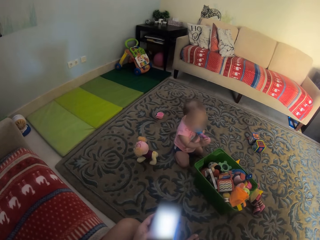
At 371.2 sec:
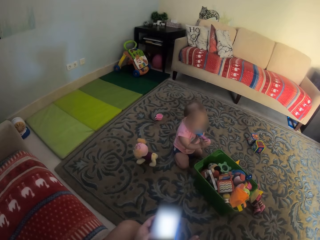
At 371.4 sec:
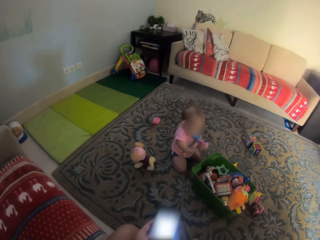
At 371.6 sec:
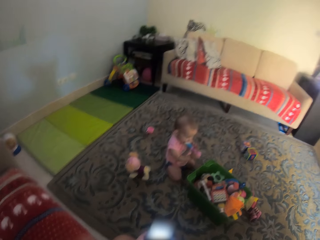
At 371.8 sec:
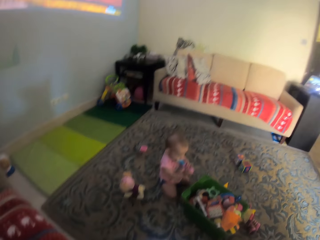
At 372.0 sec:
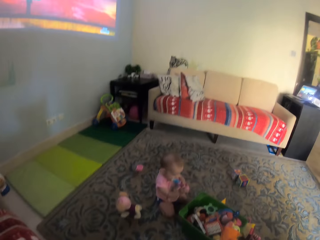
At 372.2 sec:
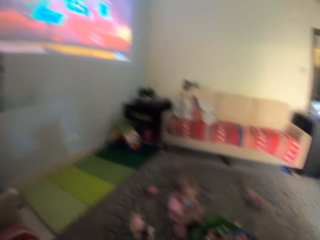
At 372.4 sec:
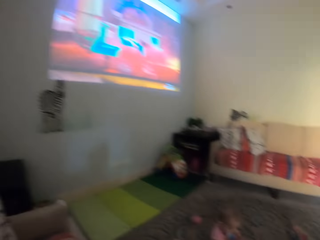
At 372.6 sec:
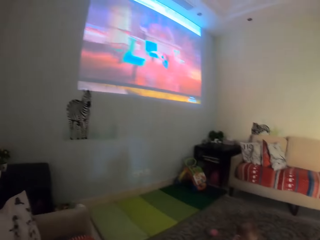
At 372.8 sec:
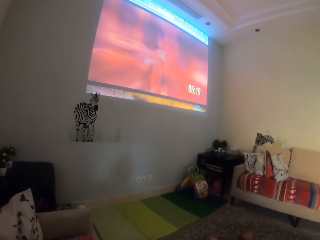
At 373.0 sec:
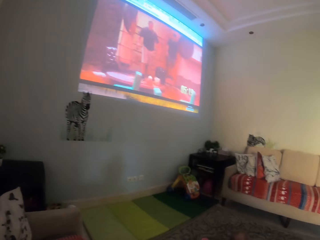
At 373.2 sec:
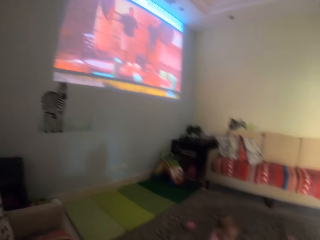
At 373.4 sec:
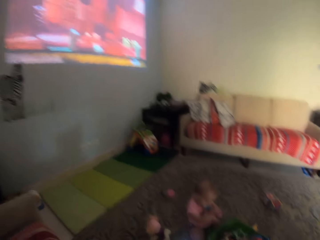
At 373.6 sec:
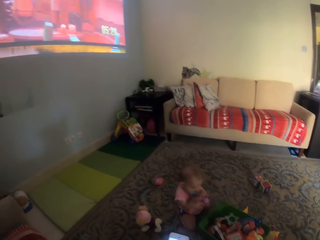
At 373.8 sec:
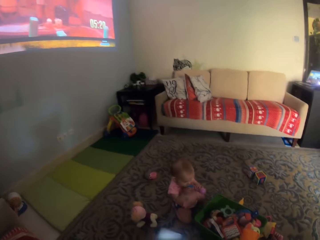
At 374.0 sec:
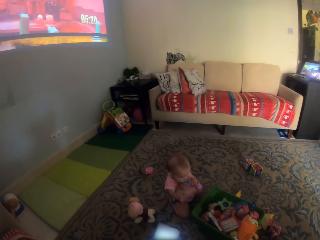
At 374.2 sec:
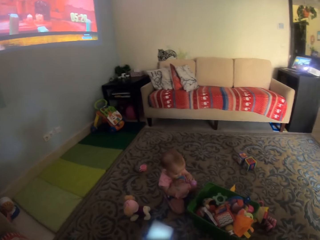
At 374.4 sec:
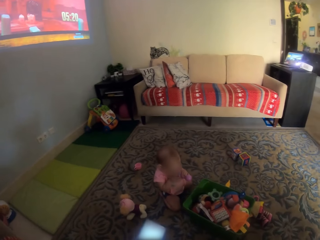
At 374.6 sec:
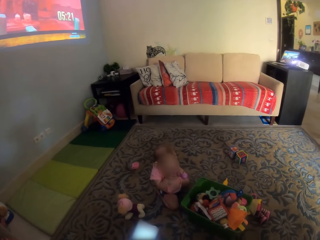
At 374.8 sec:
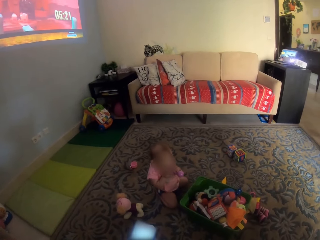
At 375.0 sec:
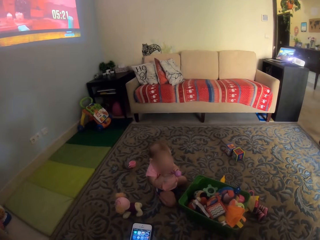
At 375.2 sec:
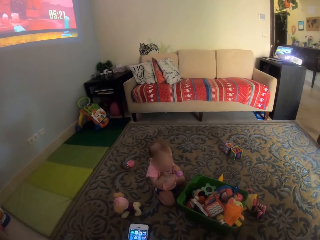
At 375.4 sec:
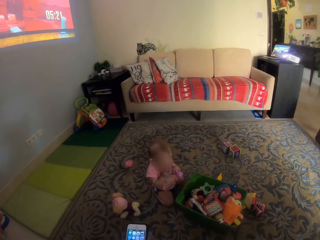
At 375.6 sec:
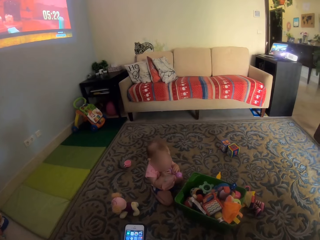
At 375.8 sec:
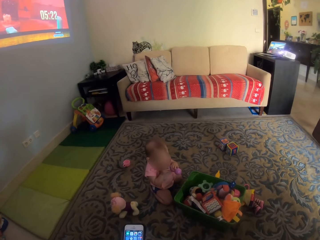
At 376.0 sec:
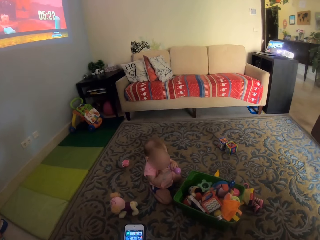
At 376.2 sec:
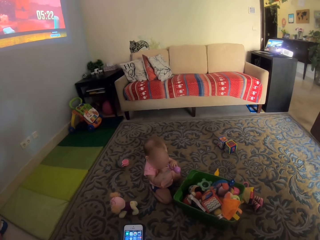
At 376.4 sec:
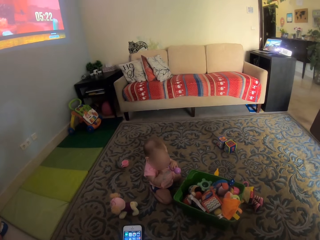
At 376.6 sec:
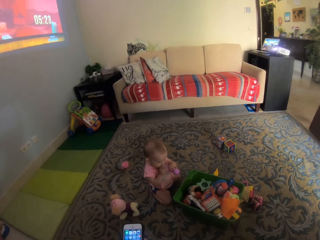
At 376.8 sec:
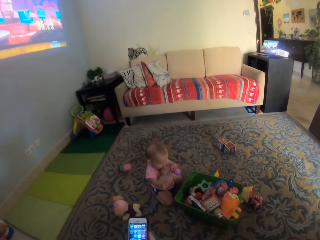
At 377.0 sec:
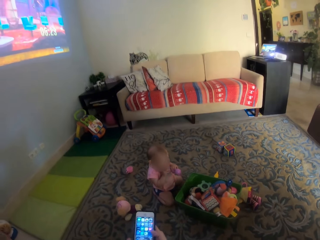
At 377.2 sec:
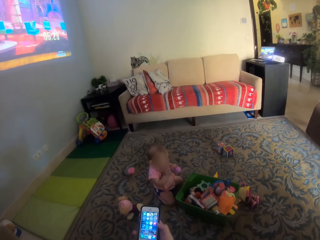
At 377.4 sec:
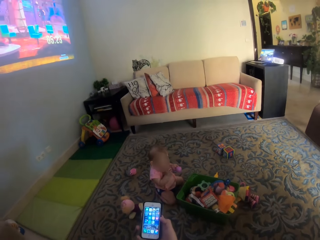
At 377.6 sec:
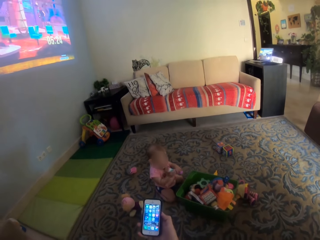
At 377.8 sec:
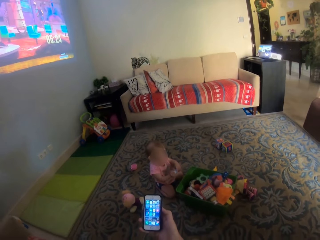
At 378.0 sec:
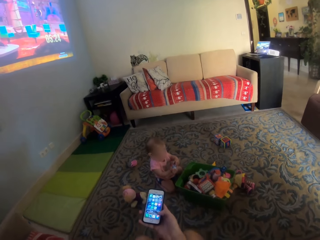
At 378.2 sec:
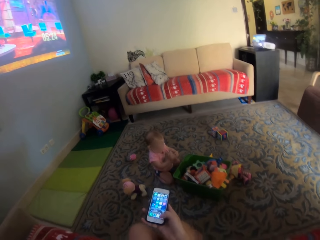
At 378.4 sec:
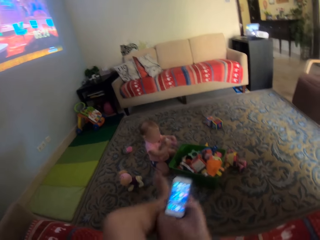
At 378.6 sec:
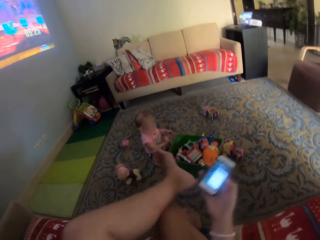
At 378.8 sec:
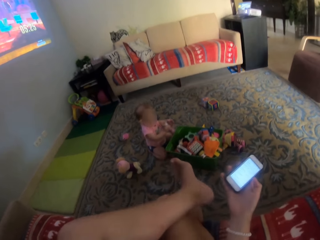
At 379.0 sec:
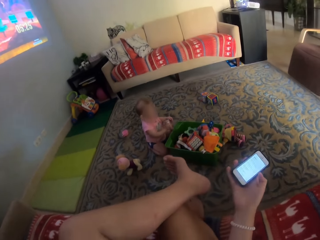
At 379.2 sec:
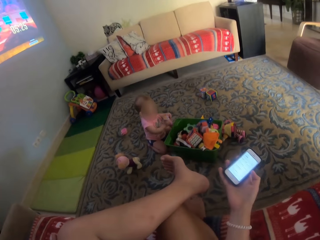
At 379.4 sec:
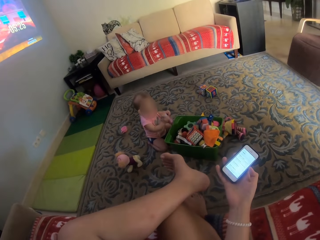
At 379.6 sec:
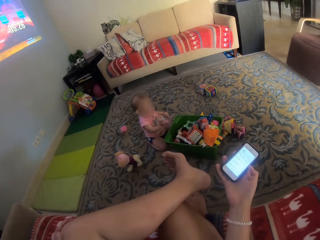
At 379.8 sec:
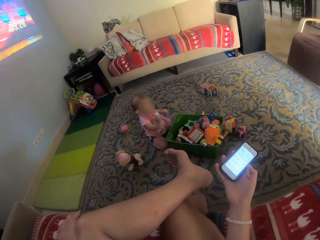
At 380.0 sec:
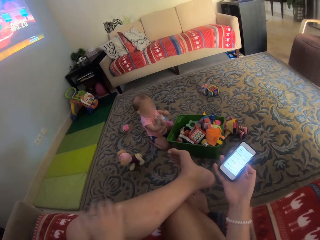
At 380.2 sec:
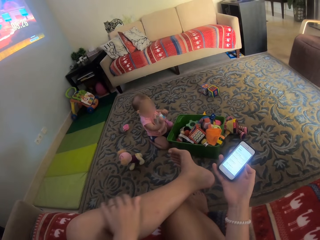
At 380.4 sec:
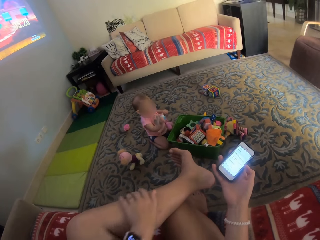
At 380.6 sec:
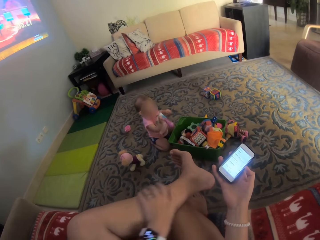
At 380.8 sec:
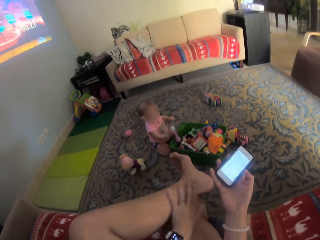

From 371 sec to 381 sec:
The camera wearer operates the phone and looks around. A child puts the toy in the mouth. The camera wearer operates the phone. She moves the leg, adjusts herself, and moves the hand.

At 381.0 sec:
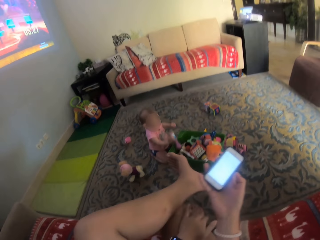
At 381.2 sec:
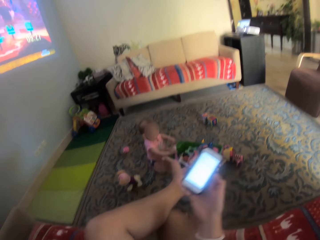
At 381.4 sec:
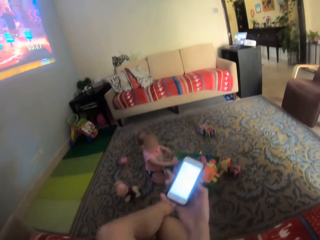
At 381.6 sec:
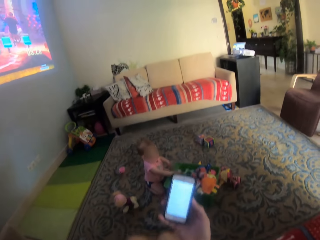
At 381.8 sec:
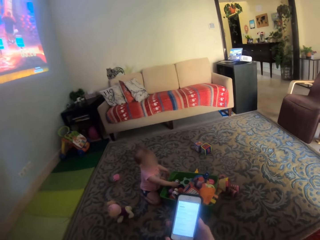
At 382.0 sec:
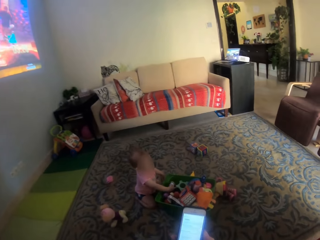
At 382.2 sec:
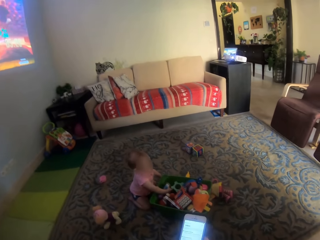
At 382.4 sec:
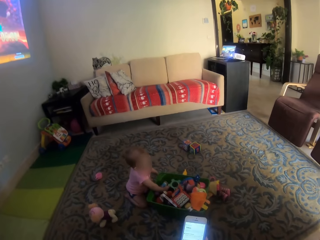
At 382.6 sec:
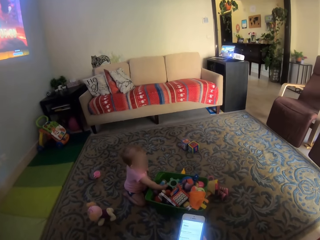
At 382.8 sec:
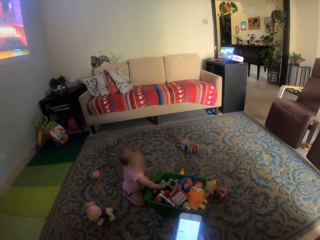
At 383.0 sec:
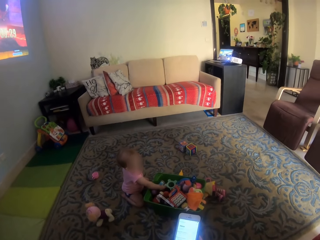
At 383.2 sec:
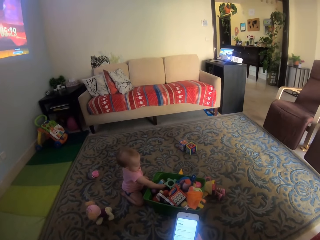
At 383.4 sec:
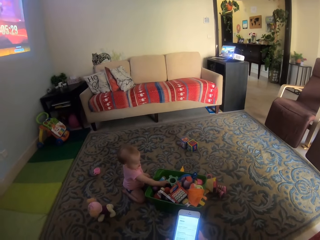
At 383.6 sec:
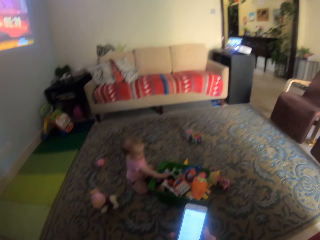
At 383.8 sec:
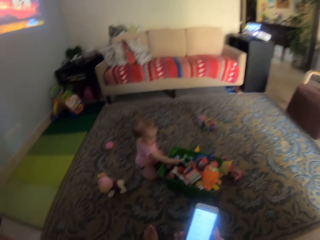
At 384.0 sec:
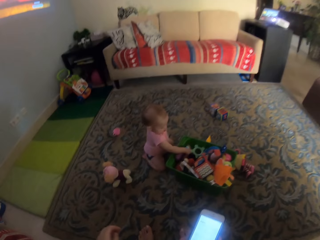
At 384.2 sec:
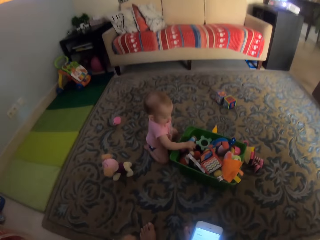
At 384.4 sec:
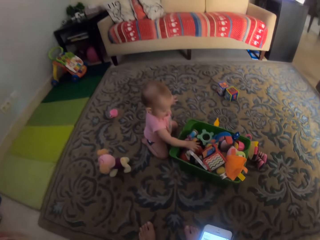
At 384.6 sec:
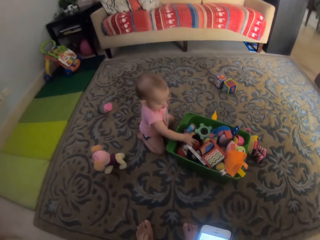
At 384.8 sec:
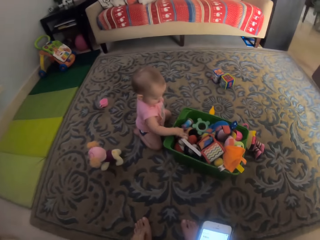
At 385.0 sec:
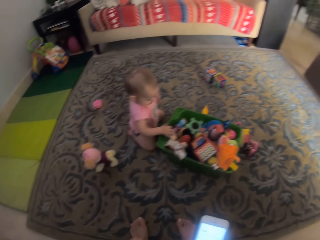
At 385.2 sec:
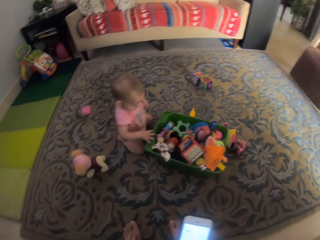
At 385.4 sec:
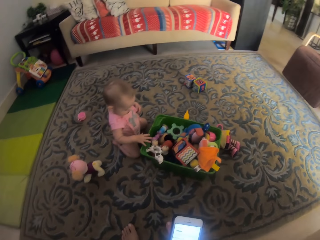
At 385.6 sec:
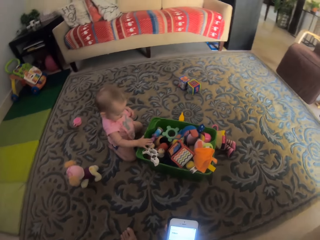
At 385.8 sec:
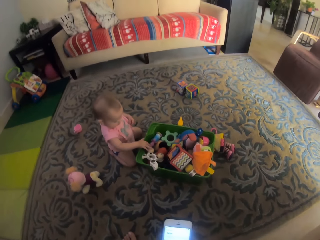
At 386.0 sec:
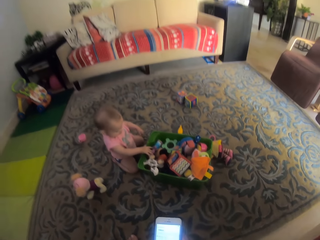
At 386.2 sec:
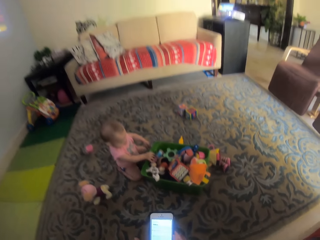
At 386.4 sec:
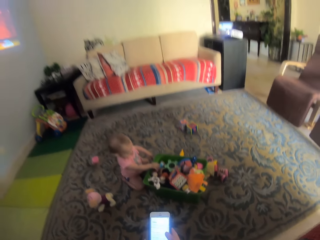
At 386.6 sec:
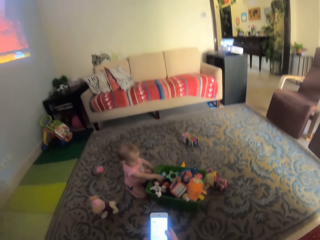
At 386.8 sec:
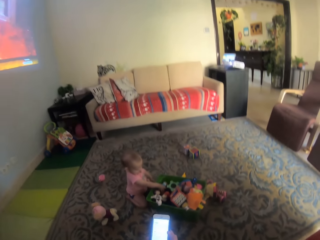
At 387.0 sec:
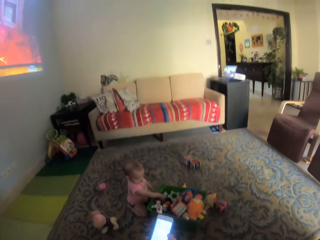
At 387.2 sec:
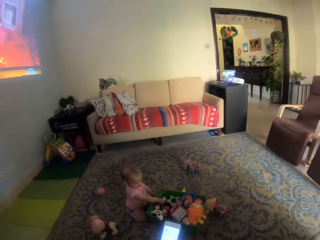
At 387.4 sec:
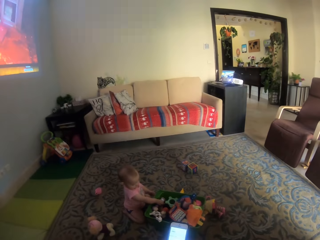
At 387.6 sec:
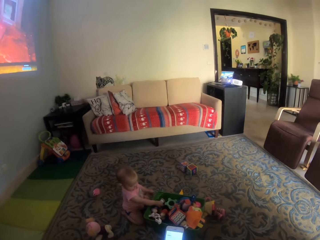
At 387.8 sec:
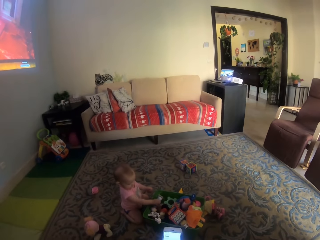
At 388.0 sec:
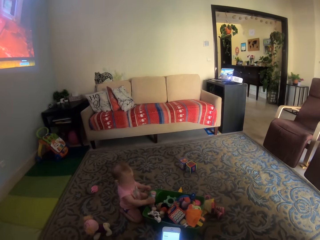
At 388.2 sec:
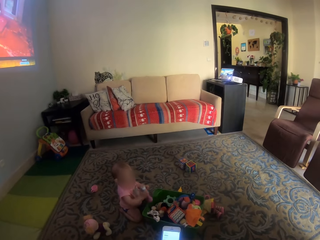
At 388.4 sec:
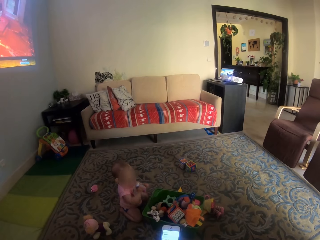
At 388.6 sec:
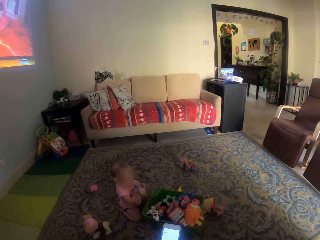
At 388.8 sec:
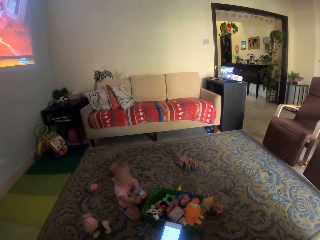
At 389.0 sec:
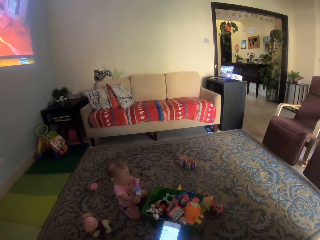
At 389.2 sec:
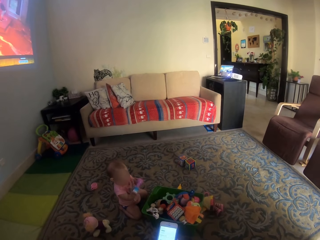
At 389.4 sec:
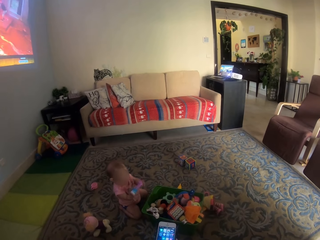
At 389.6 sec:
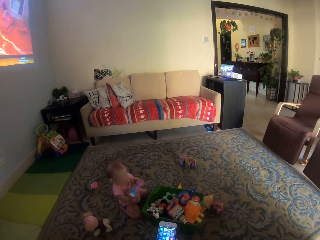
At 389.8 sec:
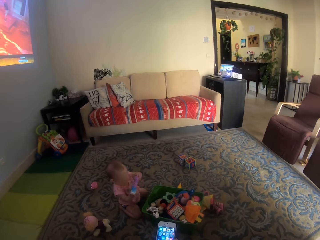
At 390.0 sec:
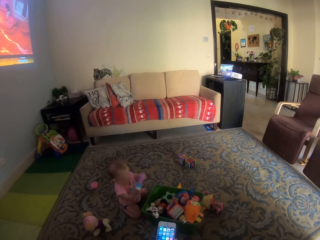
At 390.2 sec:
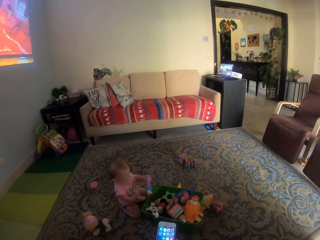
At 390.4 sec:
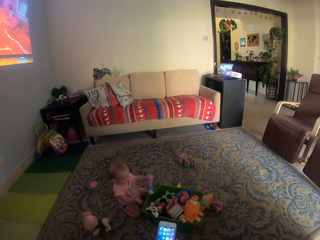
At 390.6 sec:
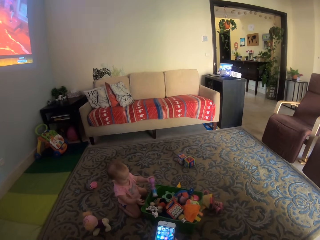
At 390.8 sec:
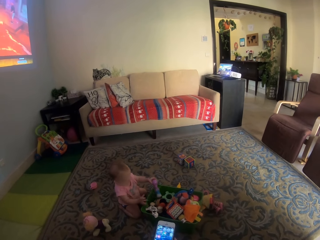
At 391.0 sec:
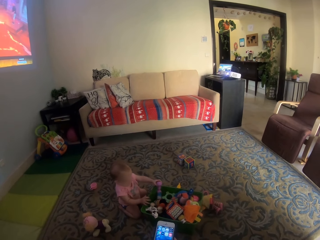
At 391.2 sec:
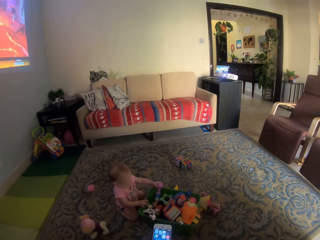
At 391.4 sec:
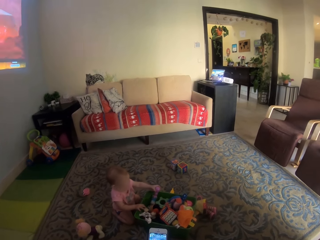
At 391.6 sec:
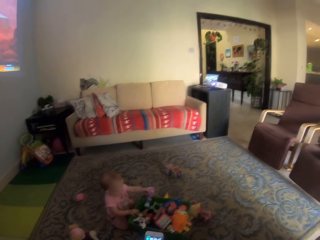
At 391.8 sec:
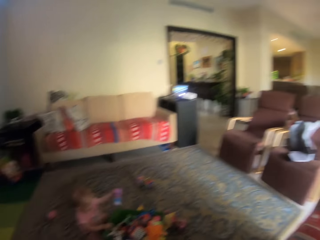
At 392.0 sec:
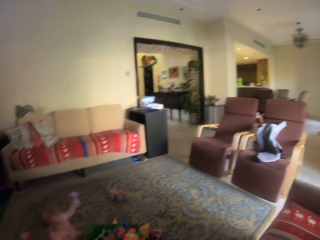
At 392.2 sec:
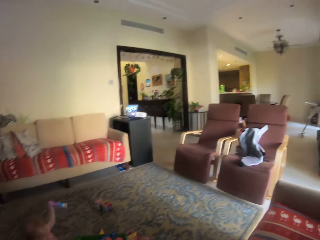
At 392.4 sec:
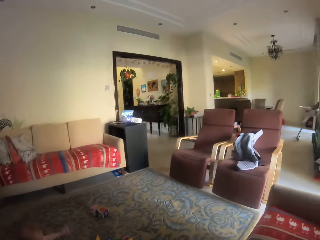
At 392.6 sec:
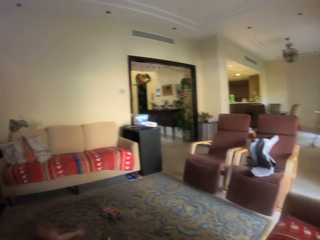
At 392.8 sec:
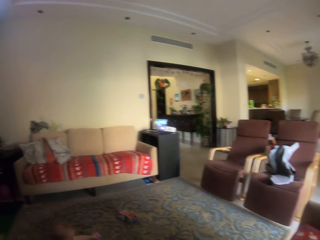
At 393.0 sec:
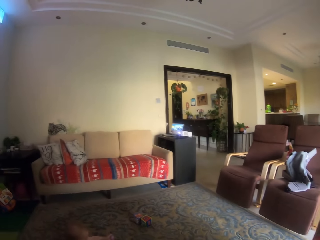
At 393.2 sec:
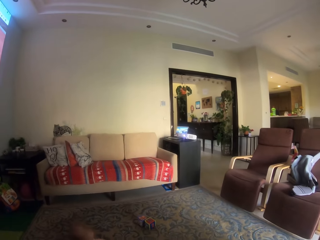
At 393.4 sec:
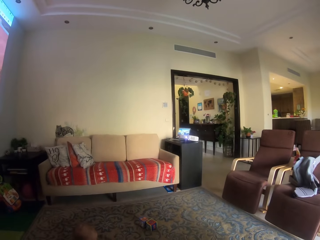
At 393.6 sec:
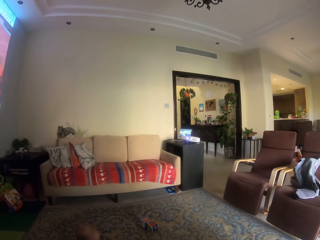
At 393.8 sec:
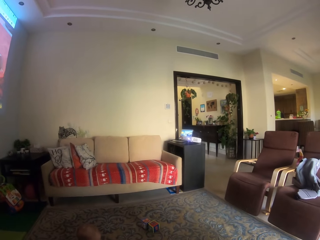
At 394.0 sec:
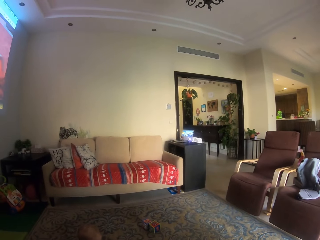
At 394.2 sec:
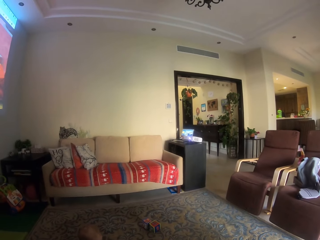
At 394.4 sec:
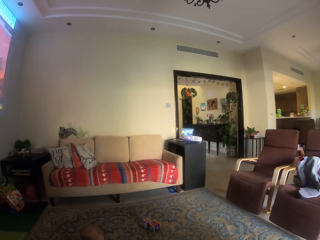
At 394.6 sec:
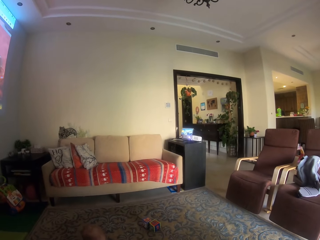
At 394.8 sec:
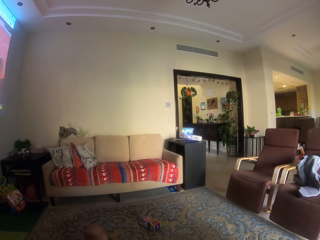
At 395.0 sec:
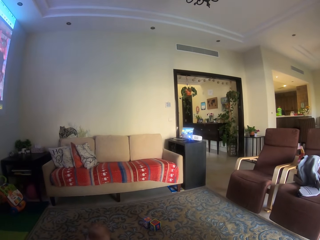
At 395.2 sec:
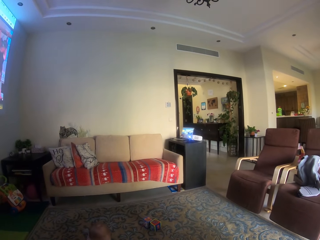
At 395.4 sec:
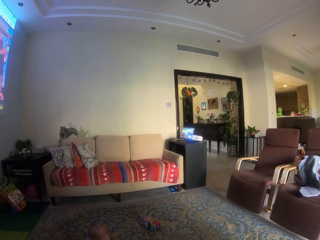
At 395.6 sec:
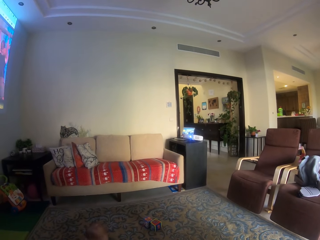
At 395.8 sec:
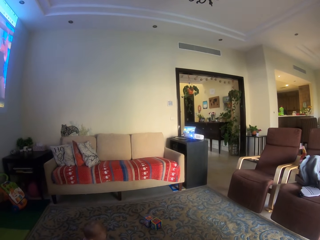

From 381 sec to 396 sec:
The camera wearer moves the leg. A child plays with the doll and moves the doll. The camera wearer operates the phone. The child picks up the doll and plays with the doll. The camera wearer operates the phone and looks around. The child moves the hand. The camera wearer looks around.
